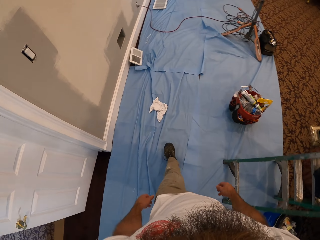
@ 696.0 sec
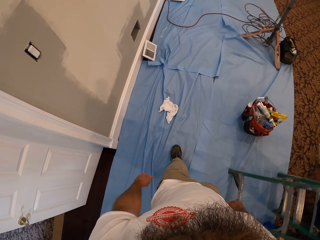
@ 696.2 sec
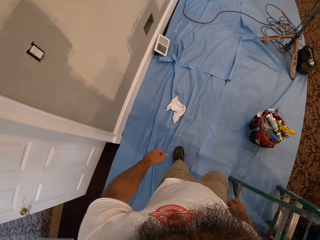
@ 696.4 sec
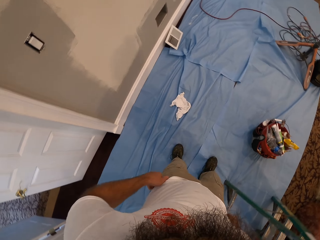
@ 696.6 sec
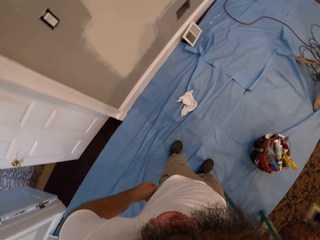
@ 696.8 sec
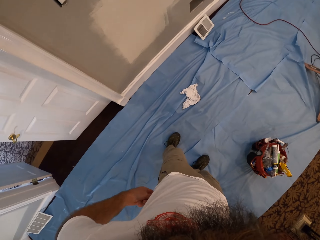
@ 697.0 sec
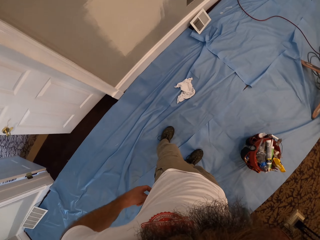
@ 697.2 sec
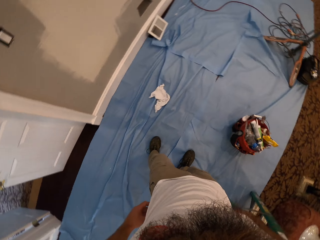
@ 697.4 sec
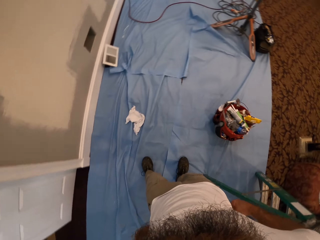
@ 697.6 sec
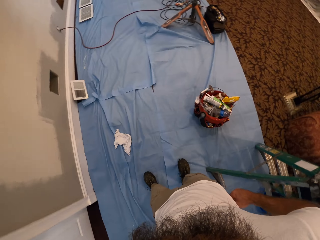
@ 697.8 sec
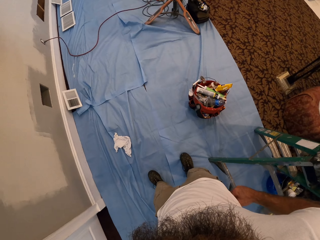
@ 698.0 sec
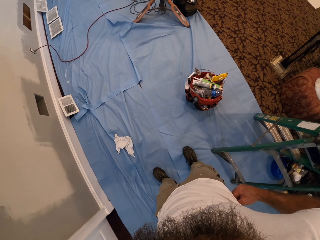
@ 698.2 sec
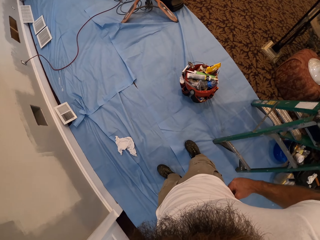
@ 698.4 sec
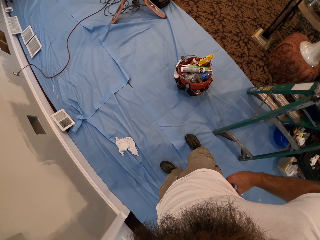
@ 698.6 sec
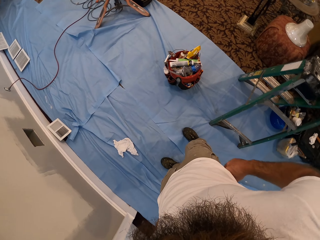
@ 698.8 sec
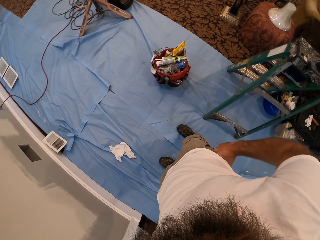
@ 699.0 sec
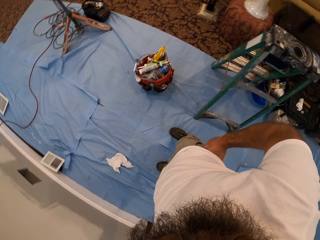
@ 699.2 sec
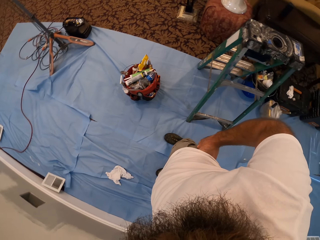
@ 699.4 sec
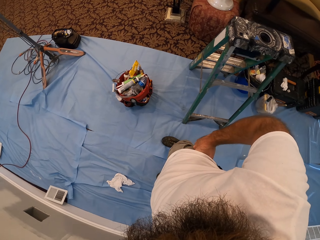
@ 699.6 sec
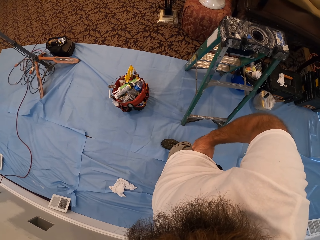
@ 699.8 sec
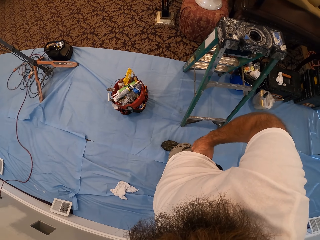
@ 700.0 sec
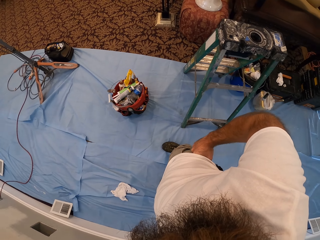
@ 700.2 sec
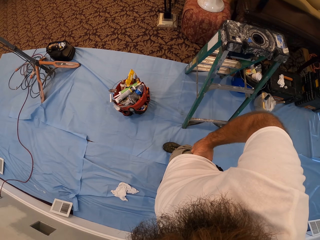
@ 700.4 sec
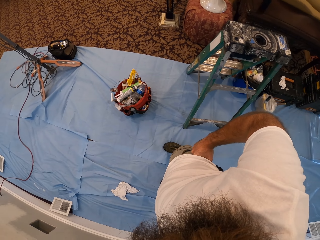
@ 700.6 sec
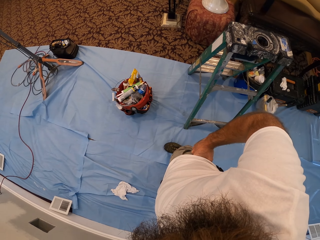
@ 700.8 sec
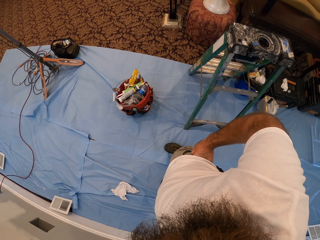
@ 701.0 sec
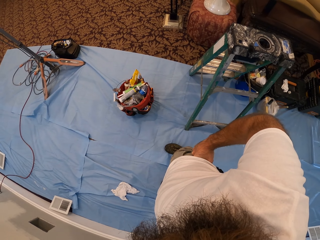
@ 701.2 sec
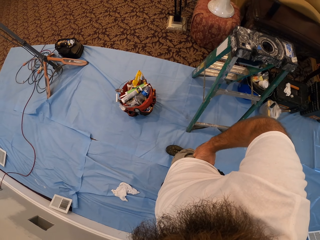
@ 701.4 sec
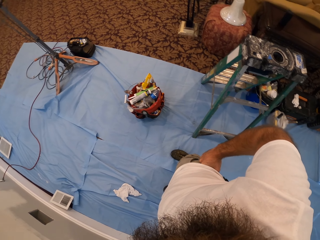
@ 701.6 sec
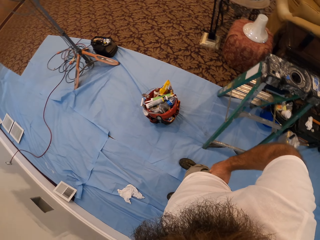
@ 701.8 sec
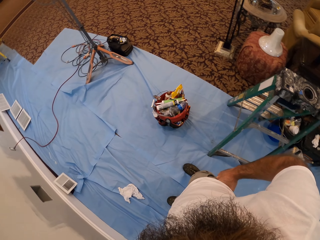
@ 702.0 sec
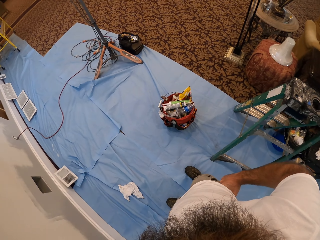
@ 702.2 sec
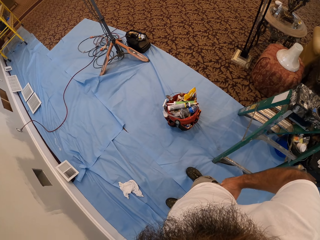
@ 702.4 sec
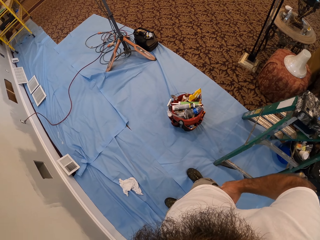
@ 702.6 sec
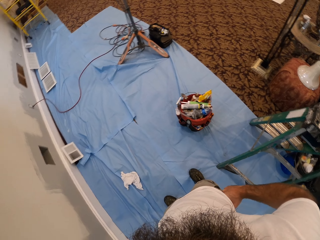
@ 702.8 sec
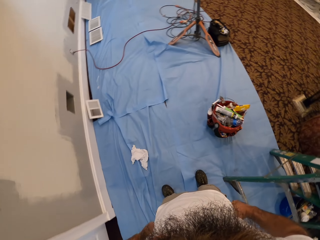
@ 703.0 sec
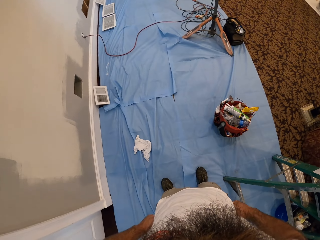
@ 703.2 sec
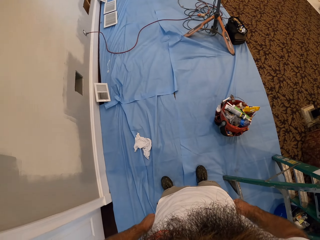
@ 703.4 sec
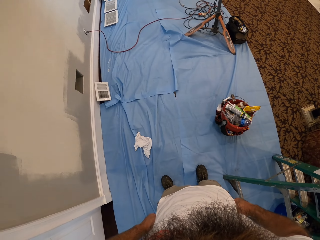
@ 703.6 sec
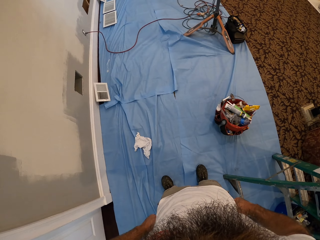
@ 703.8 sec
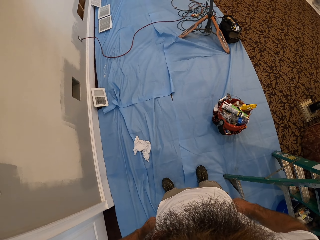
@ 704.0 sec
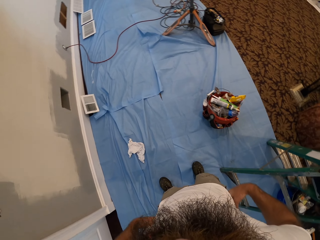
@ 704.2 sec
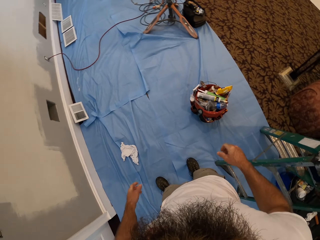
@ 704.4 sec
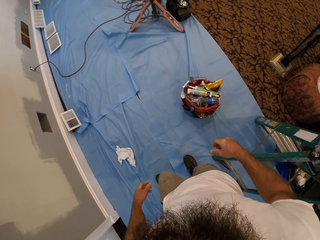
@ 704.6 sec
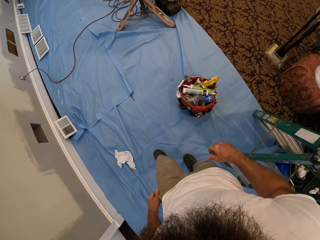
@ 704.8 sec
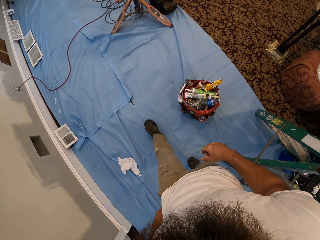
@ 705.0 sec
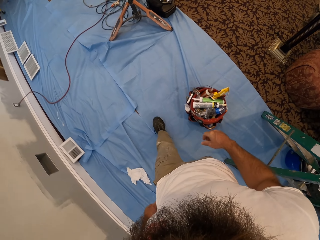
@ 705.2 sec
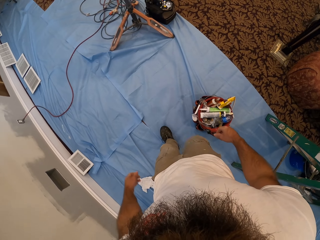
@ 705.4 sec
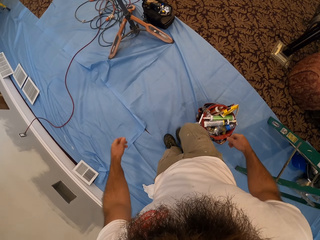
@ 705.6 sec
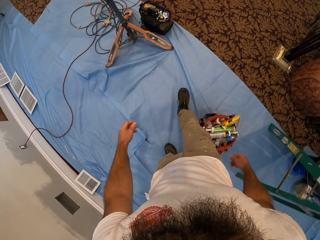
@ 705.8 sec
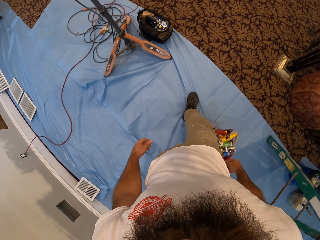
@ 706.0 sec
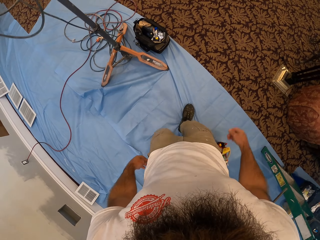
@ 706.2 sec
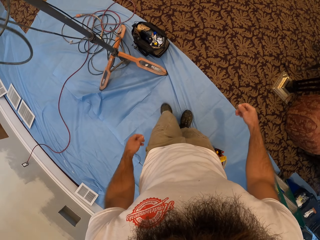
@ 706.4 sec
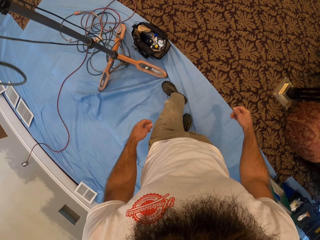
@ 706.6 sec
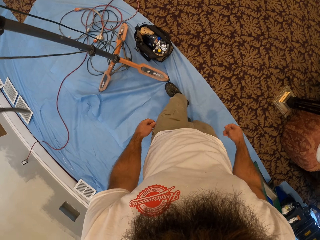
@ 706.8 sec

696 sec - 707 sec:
The camera wearer adjusts the pants. They look around. They move in the room.

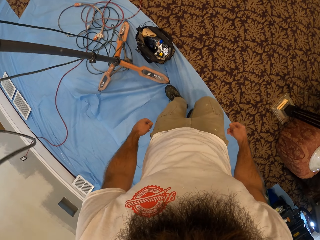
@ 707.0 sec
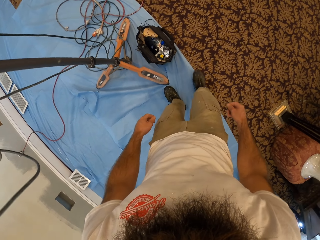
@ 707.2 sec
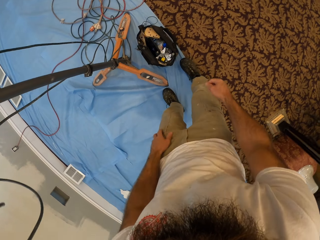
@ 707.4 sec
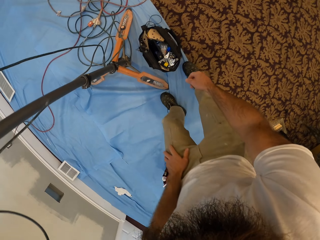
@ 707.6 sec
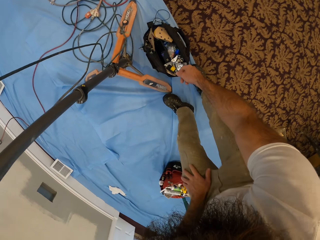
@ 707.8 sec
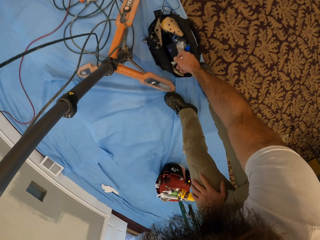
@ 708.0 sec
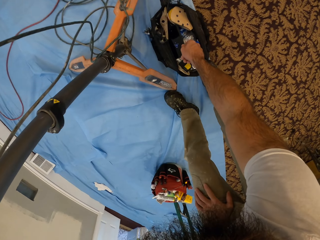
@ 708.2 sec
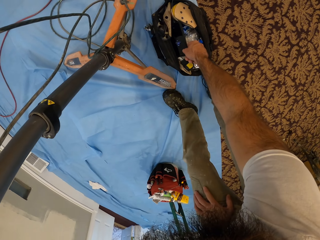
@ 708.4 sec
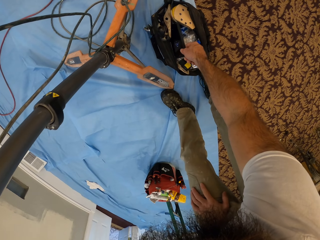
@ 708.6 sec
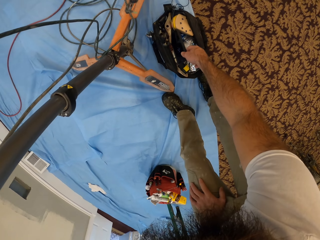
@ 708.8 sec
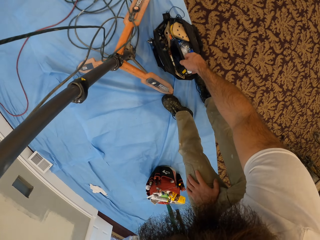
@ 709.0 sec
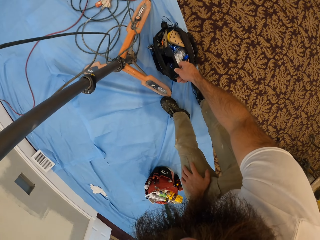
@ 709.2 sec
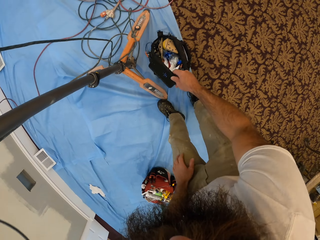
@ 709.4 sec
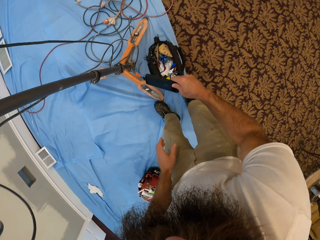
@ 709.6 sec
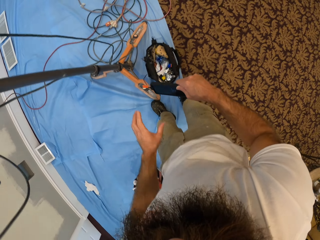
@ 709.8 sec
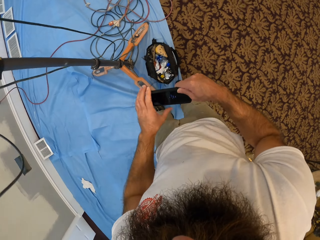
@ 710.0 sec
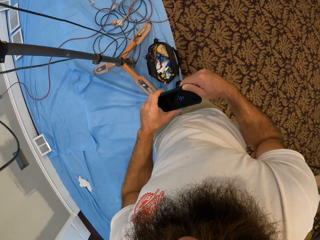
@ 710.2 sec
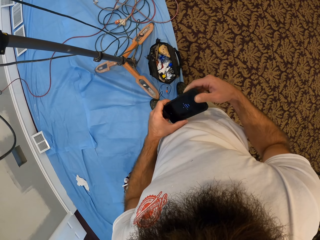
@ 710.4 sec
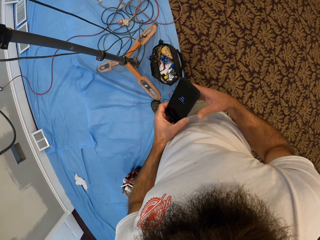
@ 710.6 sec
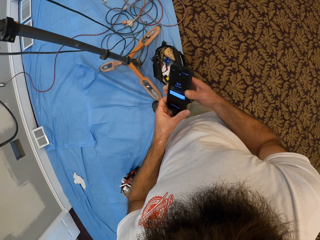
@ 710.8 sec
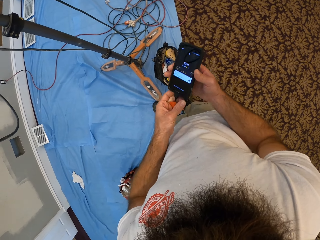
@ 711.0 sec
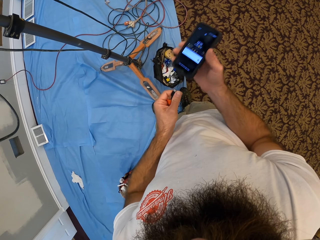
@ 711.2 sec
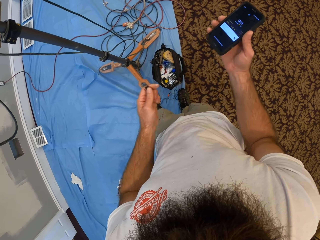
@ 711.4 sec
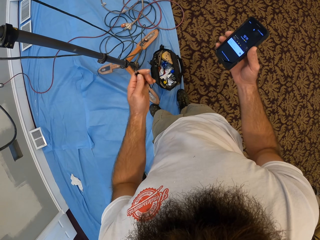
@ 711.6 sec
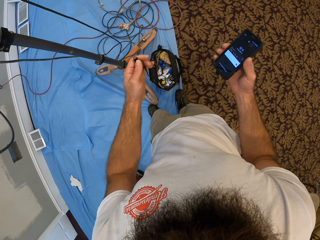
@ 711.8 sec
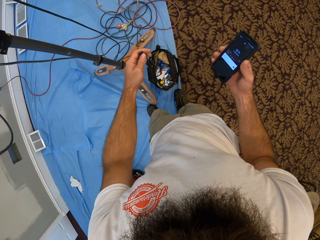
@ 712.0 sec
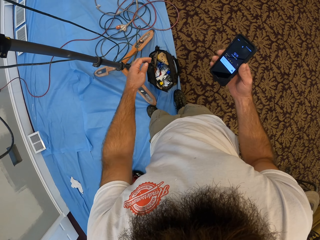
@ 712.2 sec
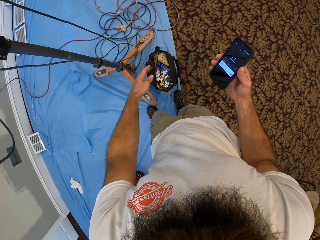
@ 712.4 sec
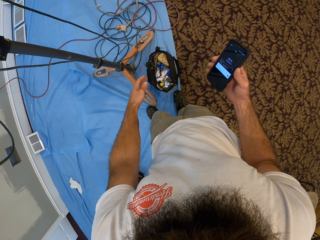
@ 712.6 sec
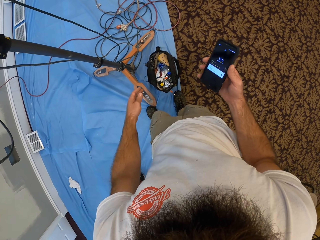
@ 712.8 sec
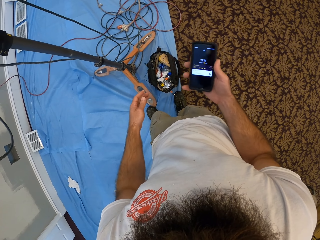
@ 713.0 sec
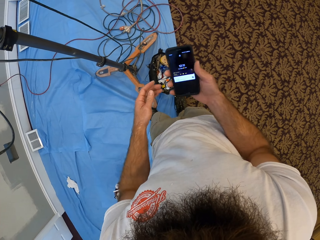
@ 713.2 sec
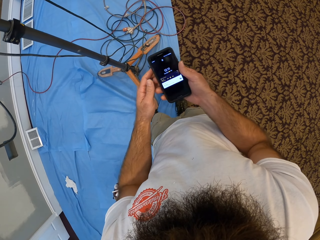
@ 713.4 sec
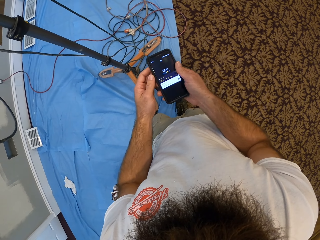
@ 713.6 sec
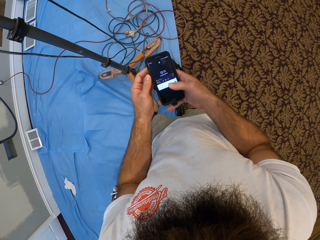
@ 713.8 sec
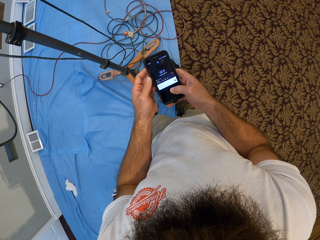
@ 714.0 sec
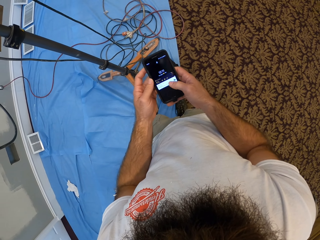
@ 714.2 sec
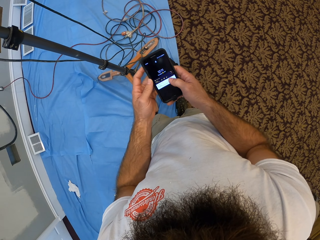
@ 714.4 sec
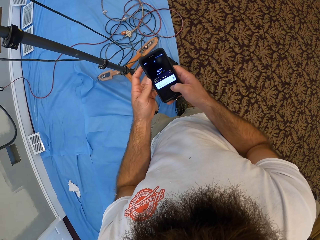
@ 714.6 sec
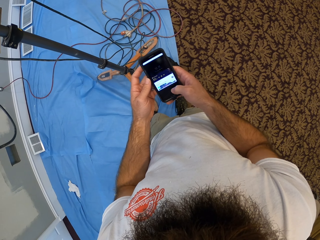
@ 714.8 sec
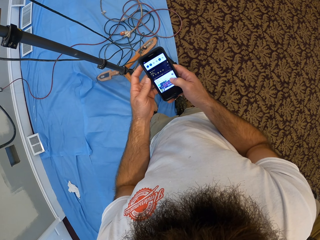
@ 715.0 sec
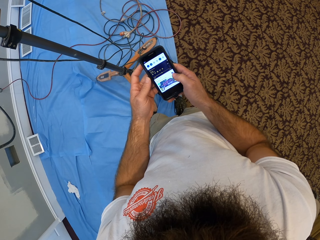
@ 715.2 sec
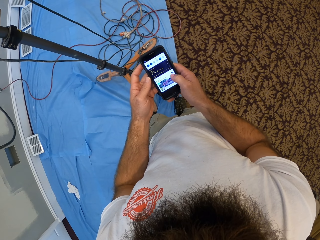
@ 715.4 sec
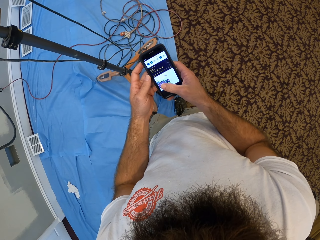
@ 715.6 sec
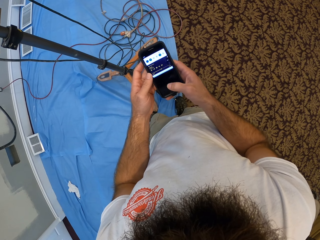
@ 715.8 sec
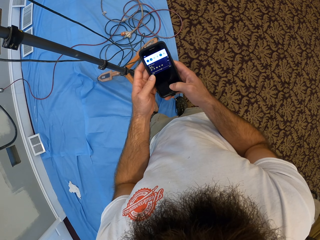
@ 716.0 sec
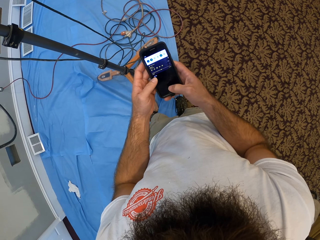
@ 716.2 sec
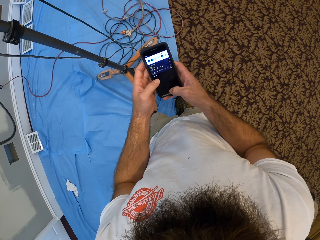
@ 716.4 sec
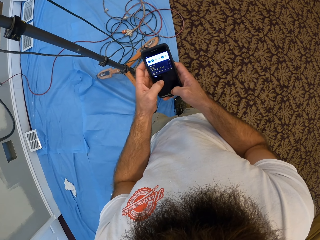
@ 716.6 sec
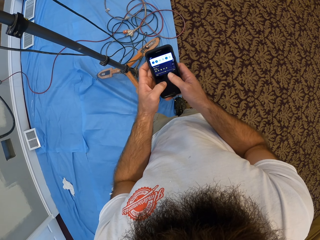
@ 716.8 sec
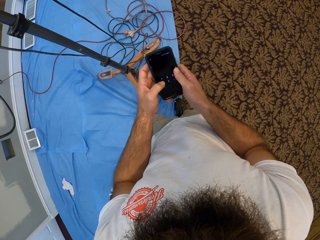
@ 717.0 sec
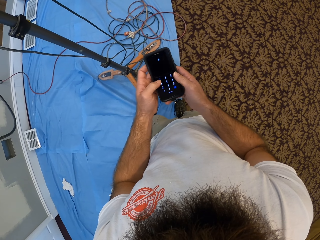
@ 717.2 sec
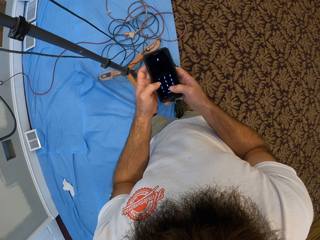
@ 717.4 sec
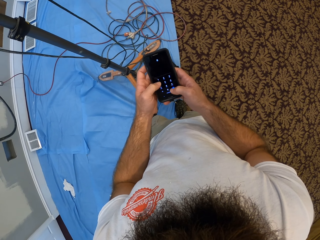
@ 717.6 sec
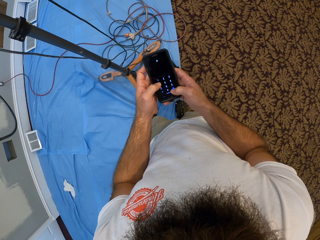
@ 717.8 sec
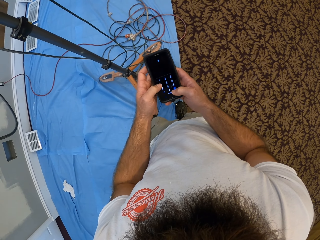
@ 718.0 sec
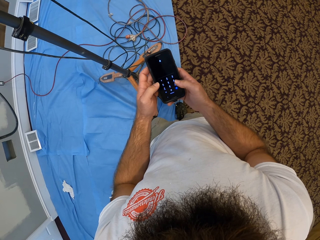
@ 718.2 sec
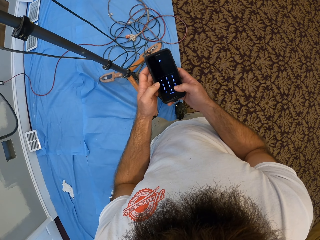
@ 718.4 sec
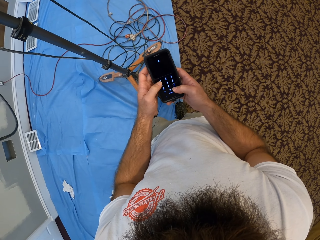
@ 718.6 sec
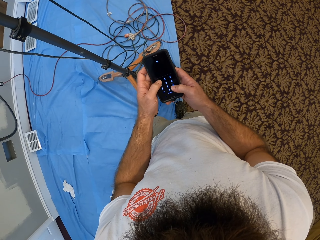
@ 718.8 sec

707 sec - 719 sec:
The camera wearer picks a phone from a bag on the floor with his right hand. He unplugs a charger from the phone in his right hand with his left hand. He drops the charger on the bag on the floor with his left hand. He operates the phone with both hands.
